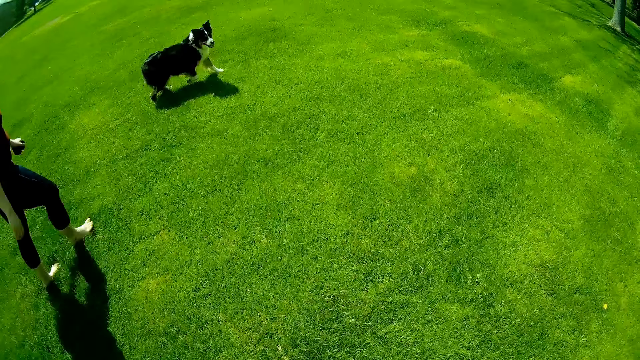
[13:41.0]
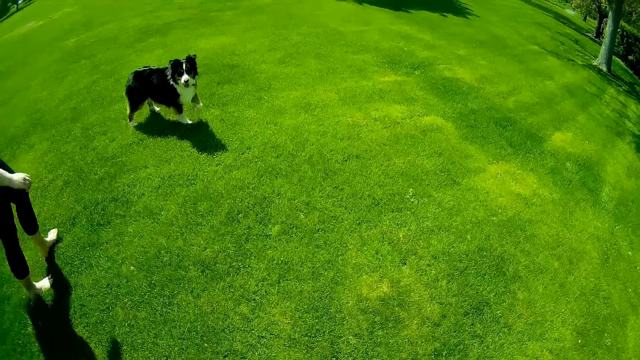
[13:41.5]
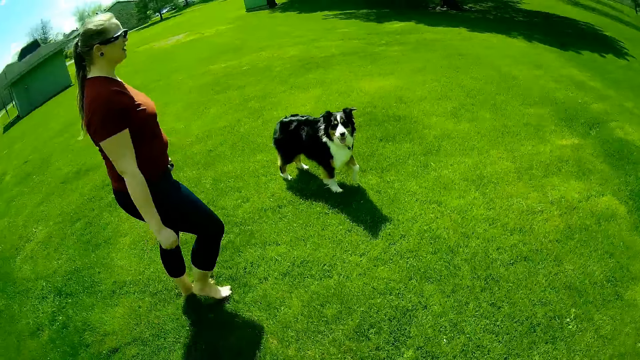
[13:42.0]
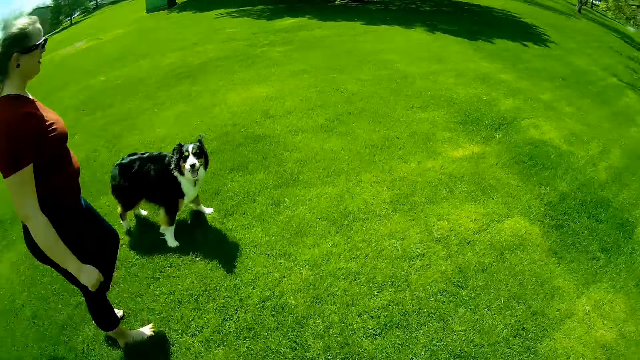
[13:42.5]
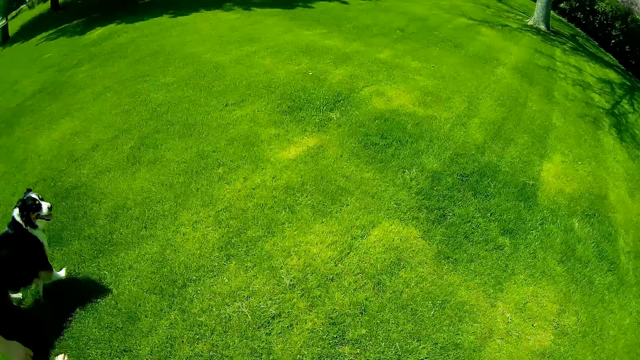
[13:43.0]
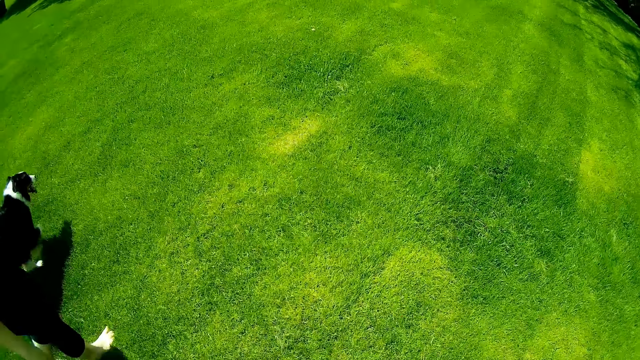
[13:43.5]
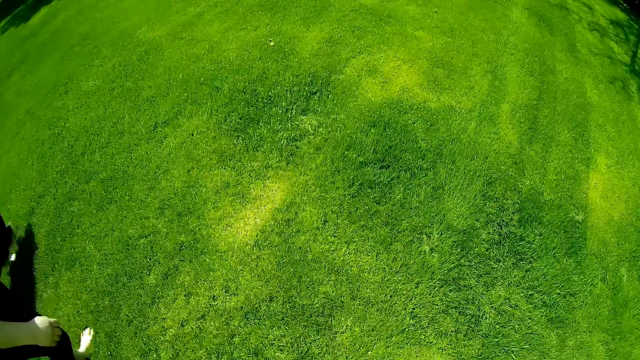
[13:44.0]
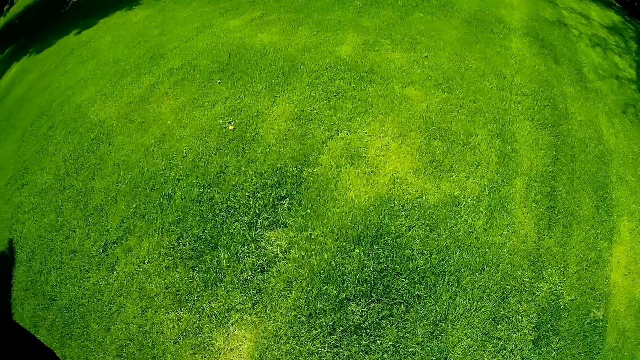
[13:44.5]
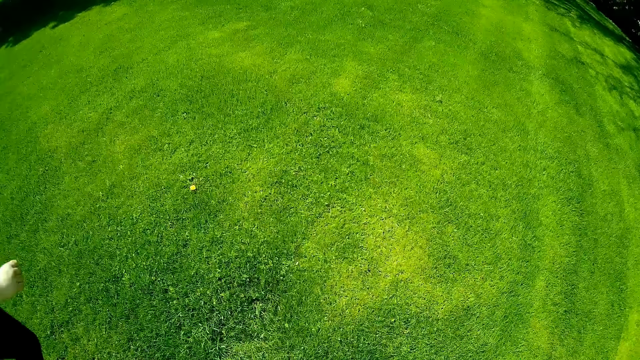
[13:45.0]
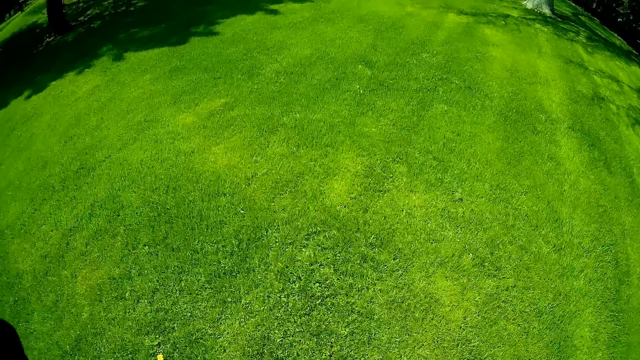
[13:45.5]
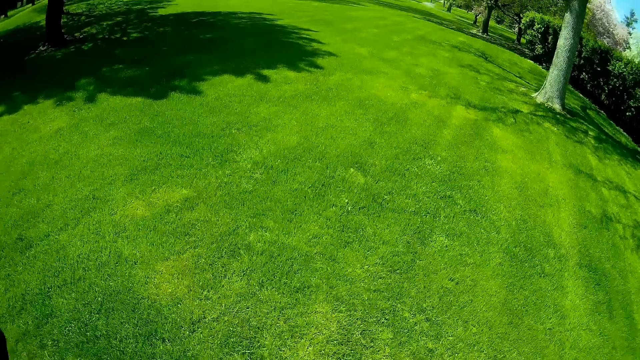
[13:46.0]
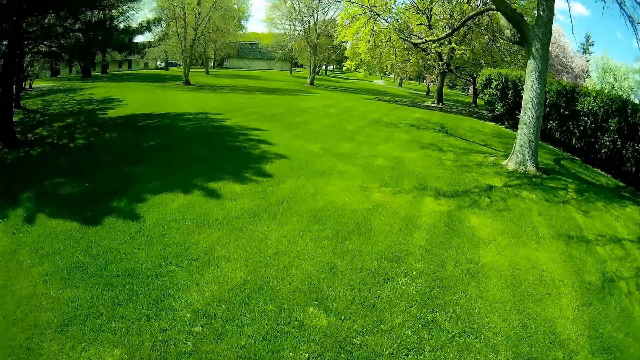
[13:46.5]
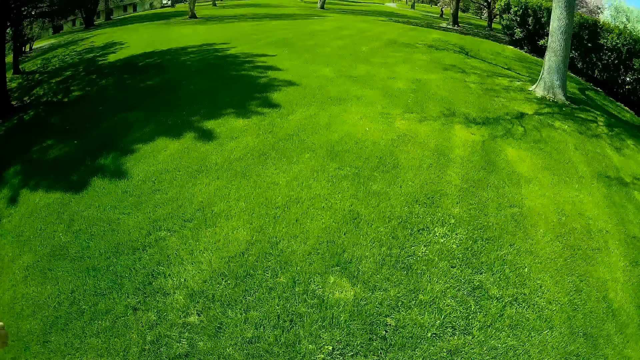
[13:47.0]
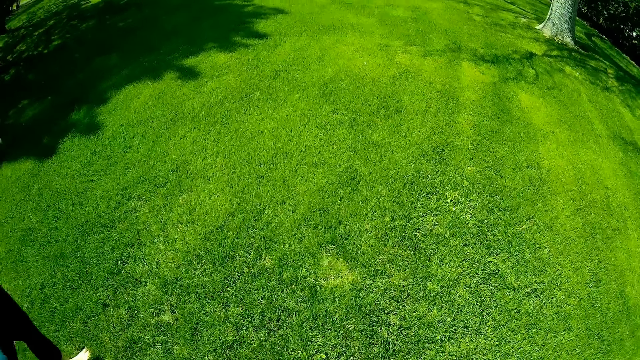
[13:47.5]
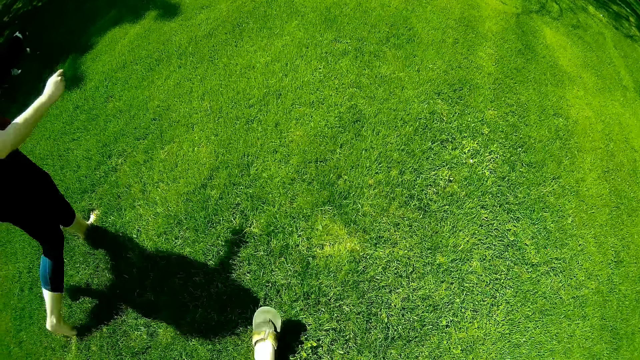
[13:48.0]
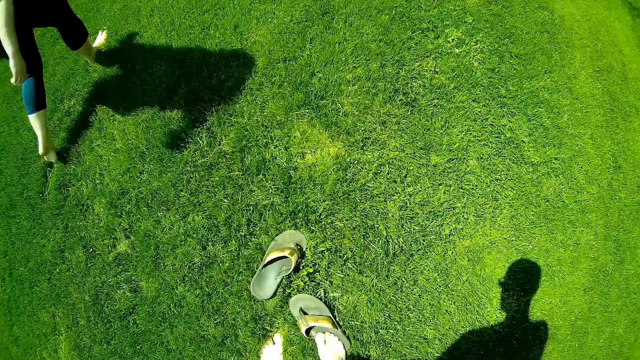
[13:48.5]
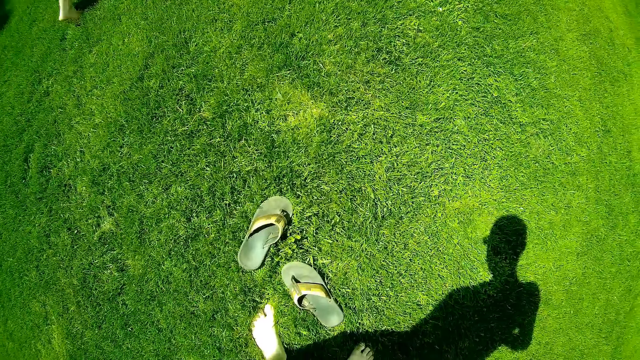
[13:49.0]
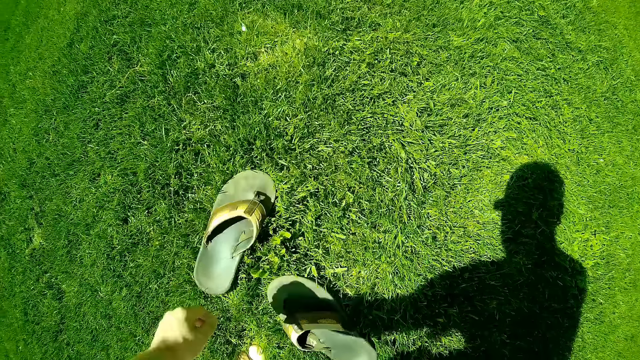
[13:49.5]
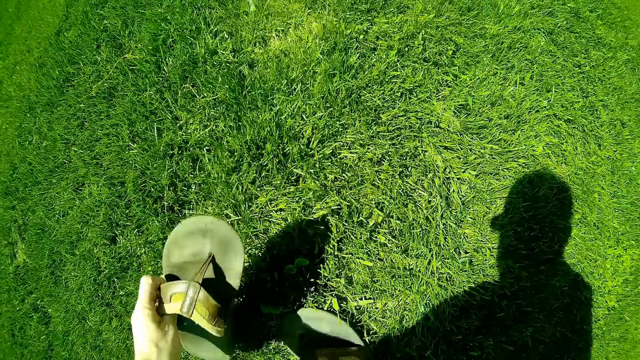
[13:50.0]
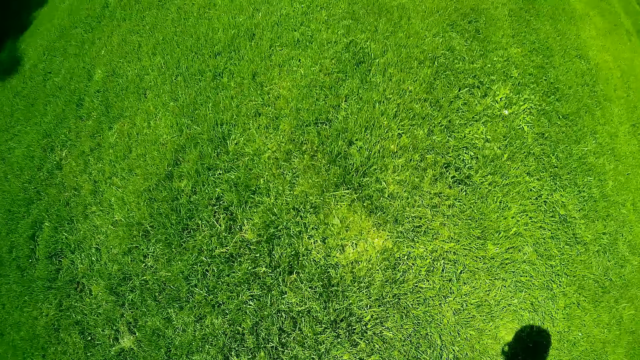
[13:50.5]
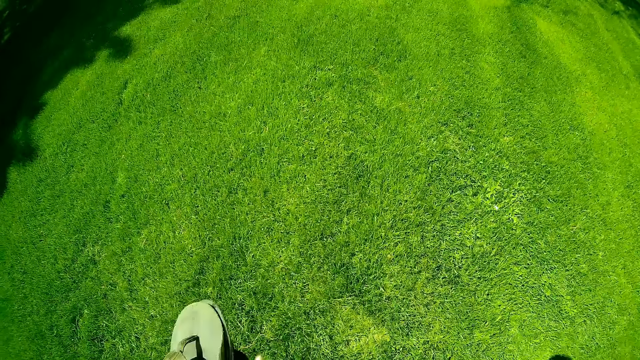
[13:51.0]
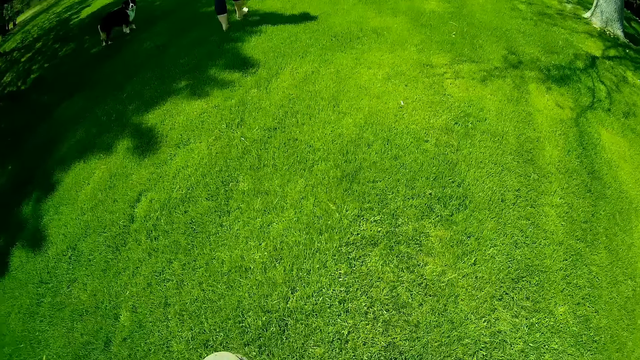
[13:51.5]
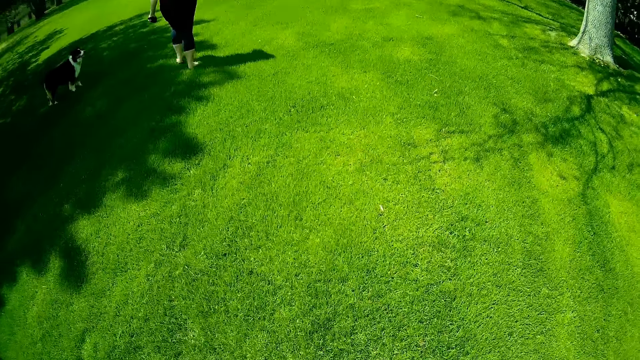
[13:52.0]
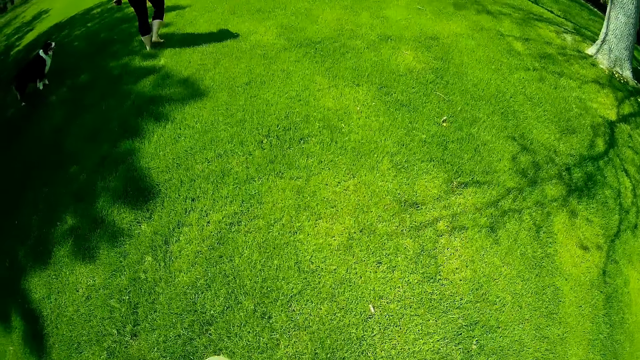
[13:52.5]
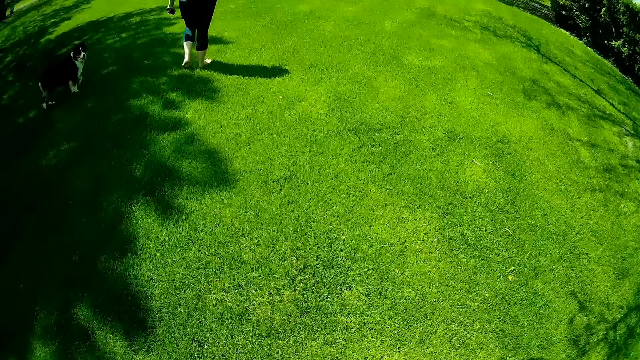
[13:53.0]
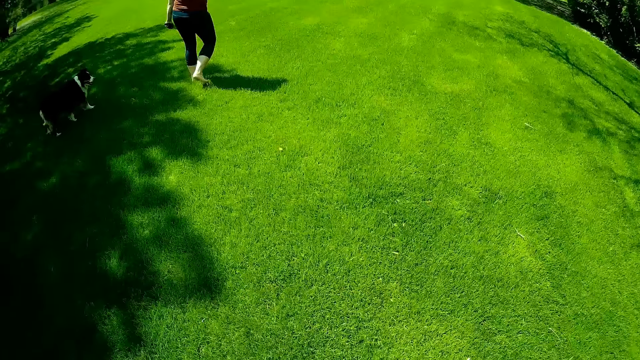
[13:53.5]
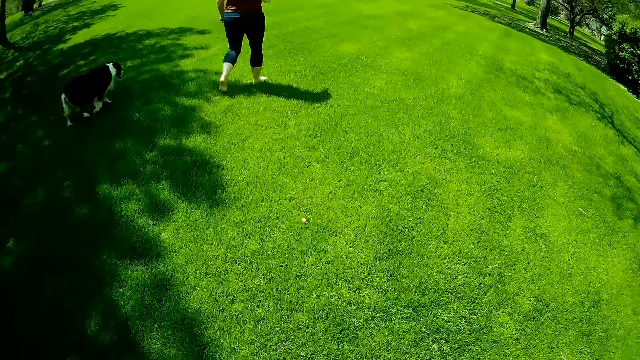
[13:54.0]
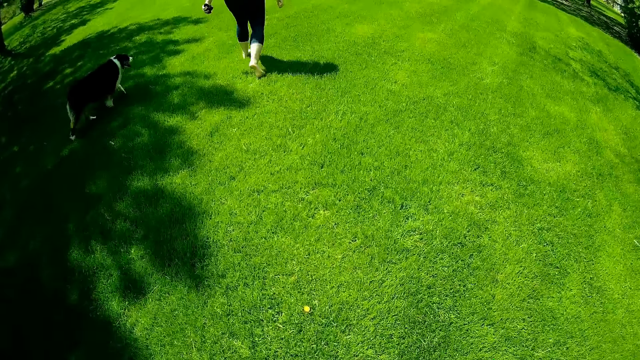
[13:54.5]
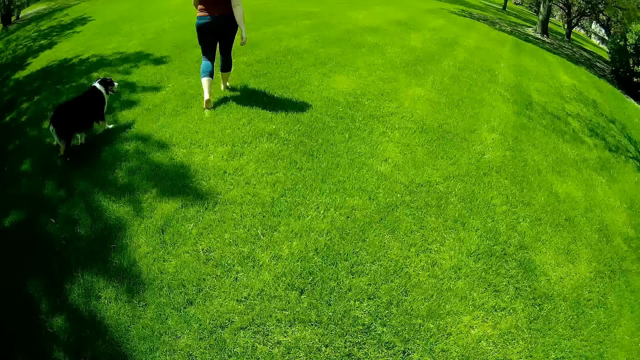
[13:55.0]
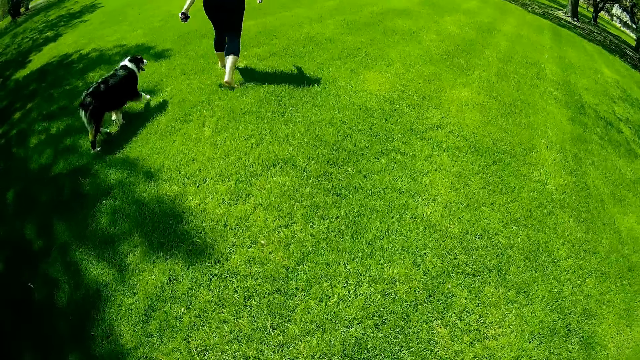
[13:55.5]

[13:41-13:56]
The camera wearer kicks his slippers off both feet onto the lawn. He stops along the road. He picks up a slipper from the lawn with his left hand. He walks down the lawn.

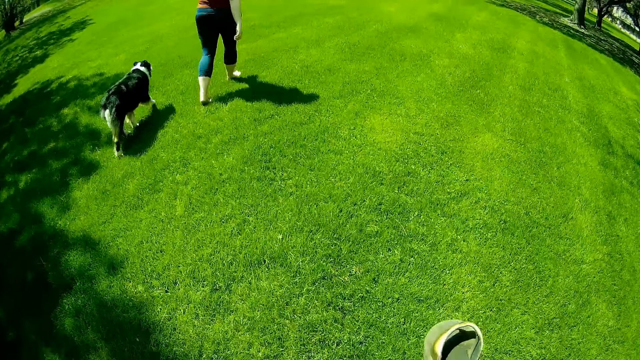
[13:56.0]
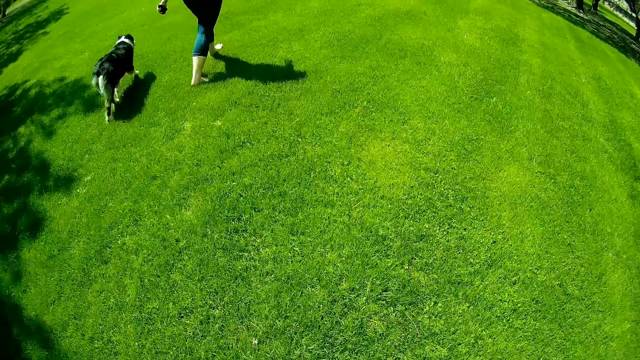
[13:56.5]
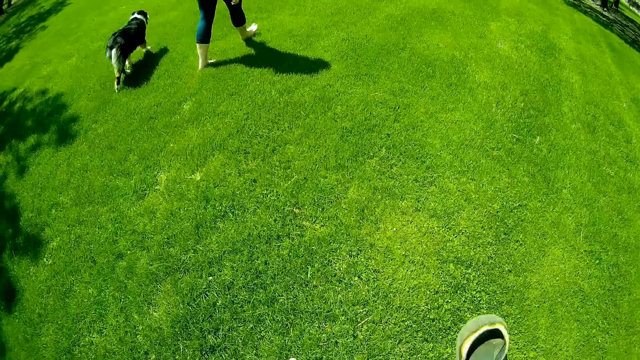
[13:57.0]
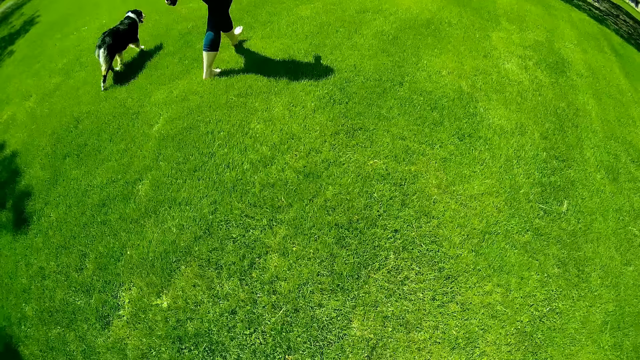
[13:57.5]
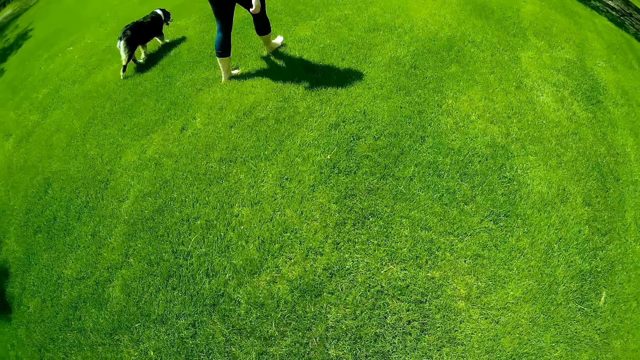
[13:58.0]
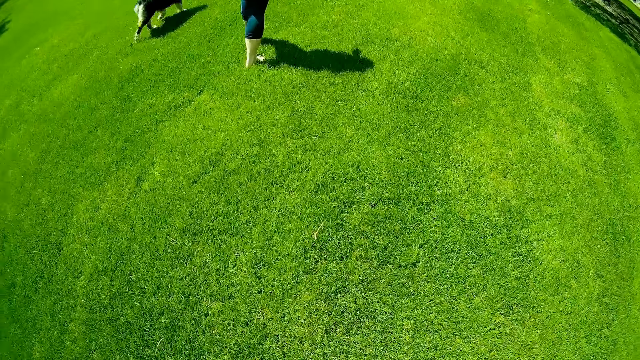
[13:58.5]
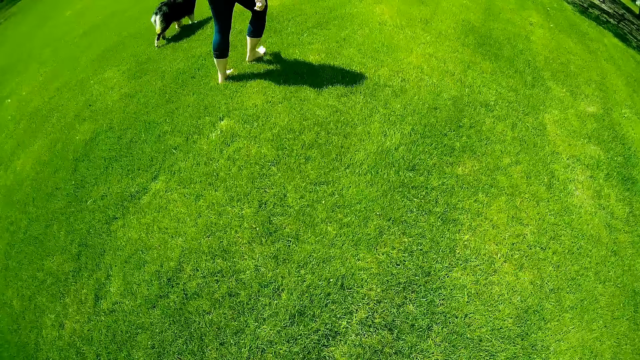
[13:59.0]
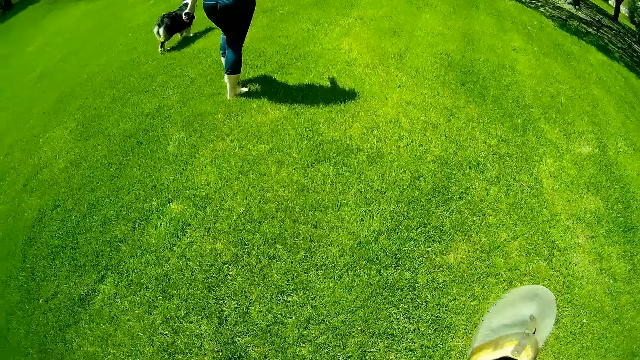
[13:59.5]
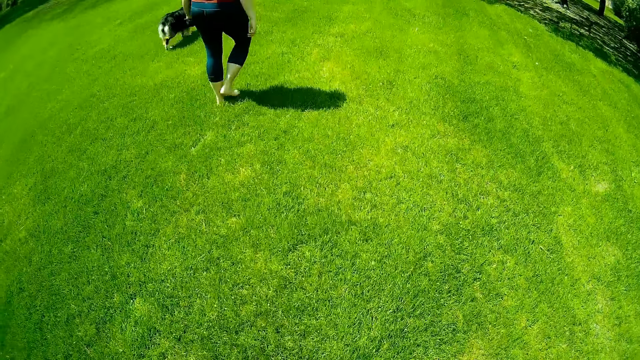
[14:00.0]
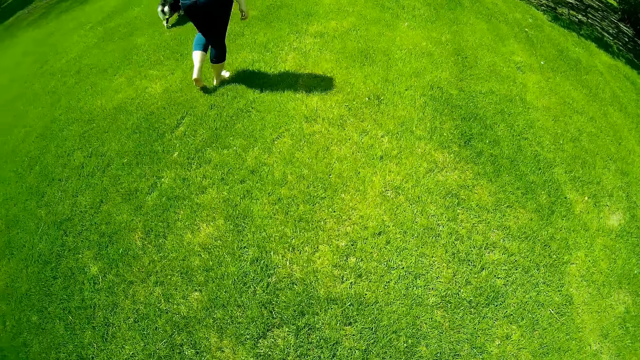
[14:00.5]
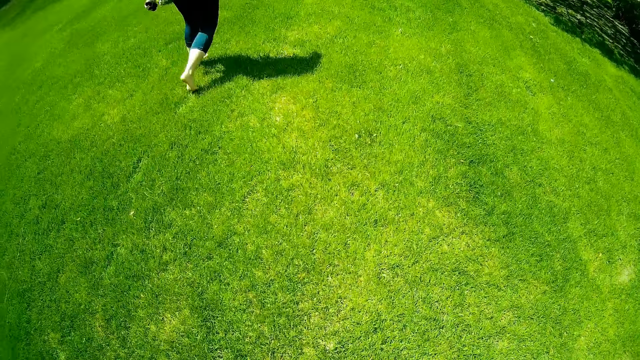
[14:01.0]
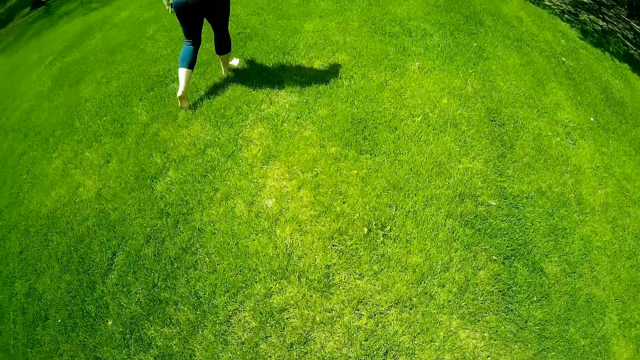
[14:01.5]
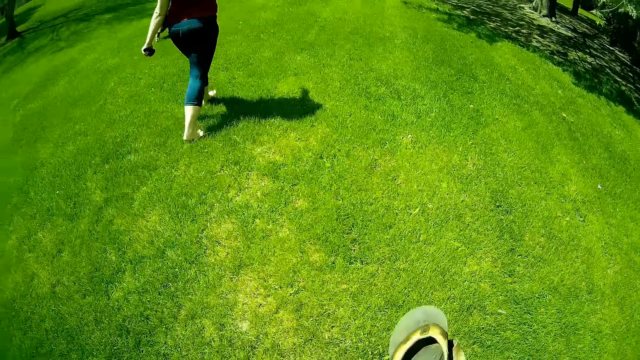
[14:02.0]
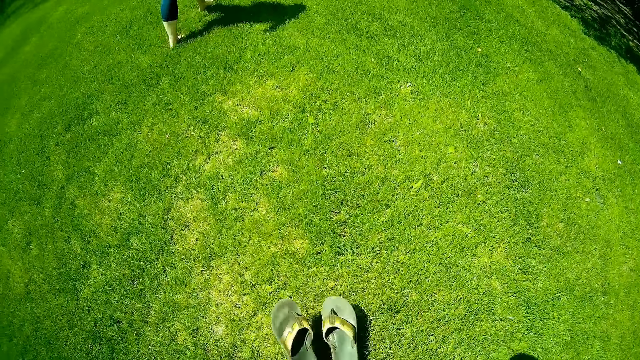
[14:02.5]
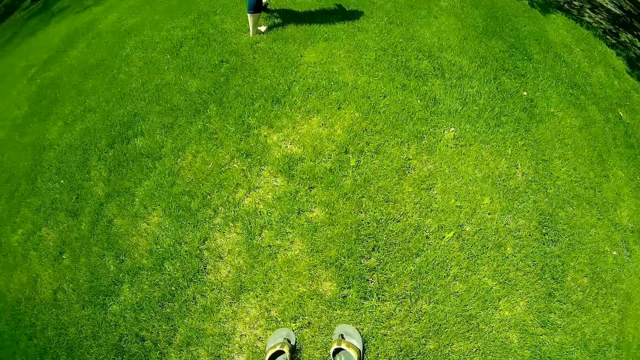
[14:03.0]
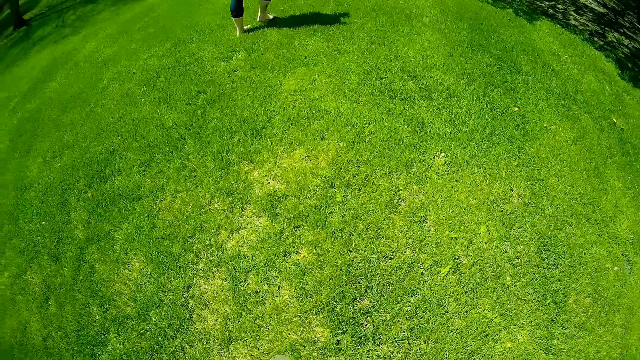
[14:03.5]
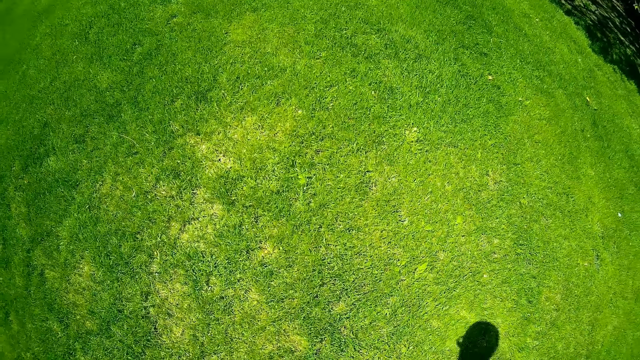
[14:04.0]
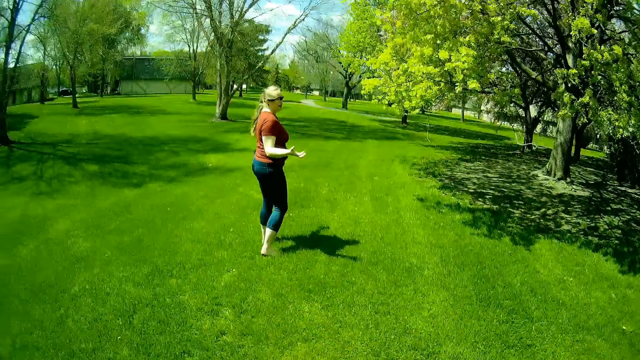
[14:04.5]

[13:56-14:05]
The camera wearer drops his slippers onto the lawn with his left hand.
